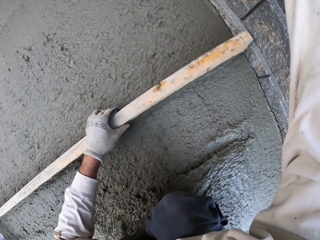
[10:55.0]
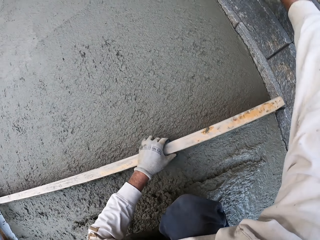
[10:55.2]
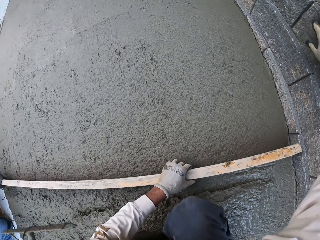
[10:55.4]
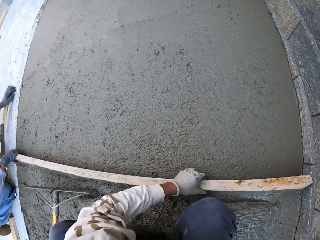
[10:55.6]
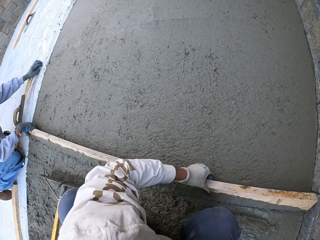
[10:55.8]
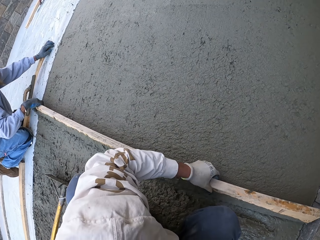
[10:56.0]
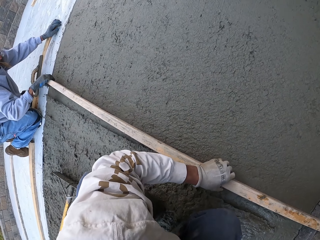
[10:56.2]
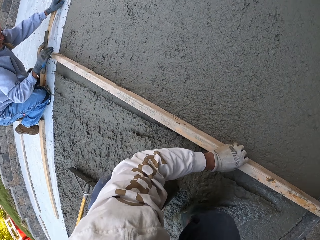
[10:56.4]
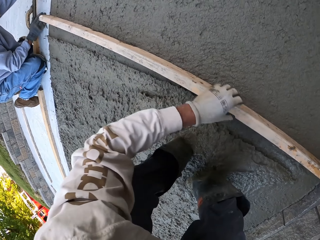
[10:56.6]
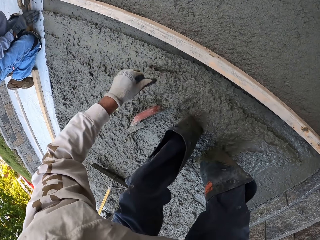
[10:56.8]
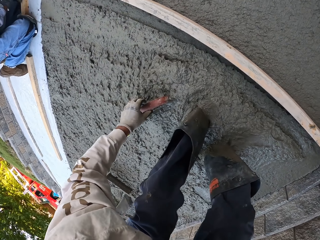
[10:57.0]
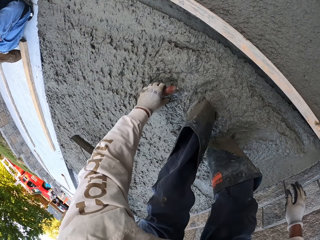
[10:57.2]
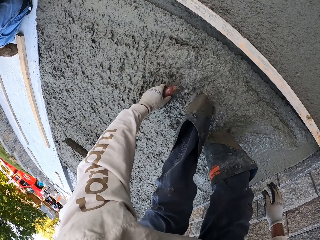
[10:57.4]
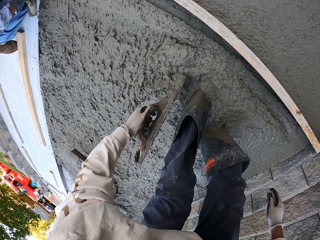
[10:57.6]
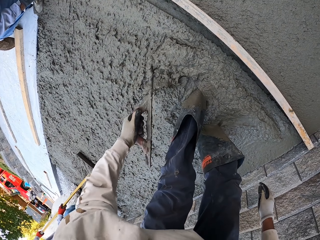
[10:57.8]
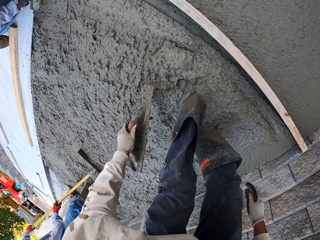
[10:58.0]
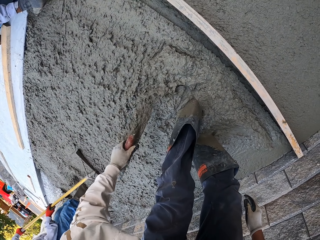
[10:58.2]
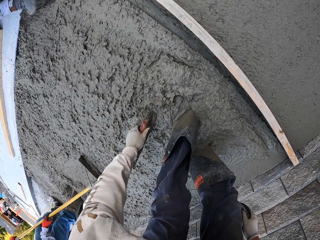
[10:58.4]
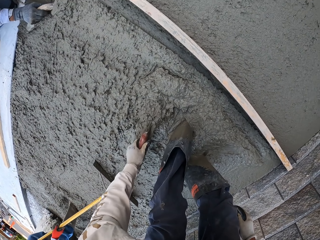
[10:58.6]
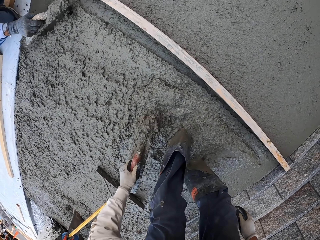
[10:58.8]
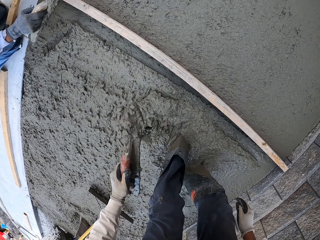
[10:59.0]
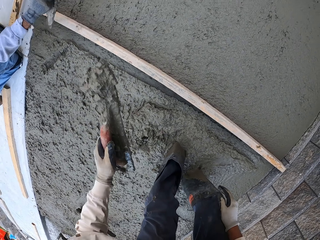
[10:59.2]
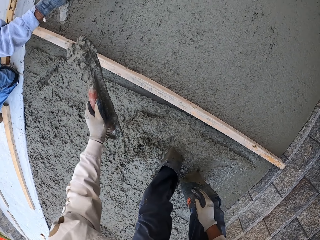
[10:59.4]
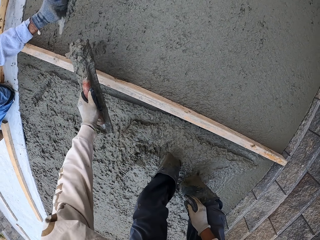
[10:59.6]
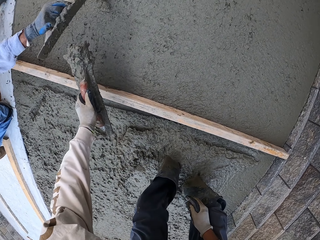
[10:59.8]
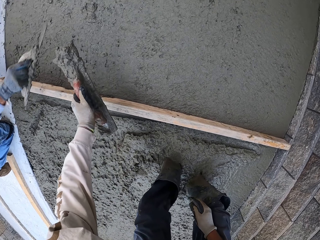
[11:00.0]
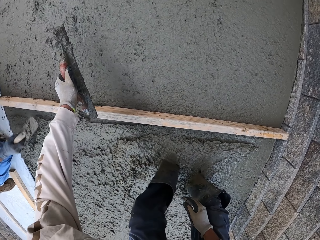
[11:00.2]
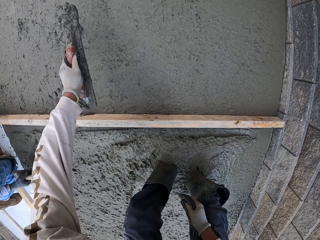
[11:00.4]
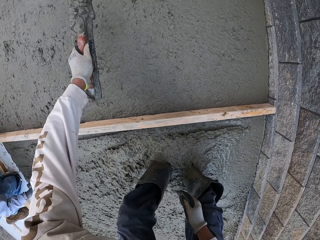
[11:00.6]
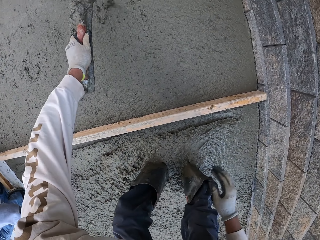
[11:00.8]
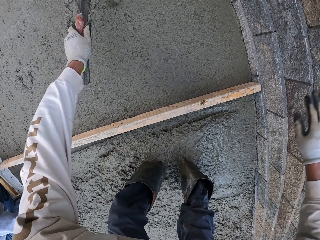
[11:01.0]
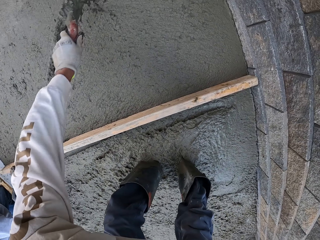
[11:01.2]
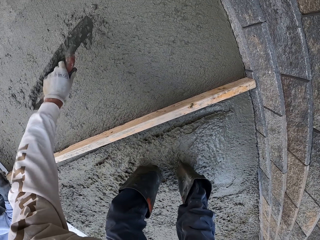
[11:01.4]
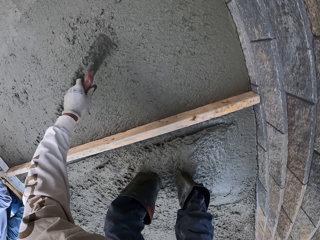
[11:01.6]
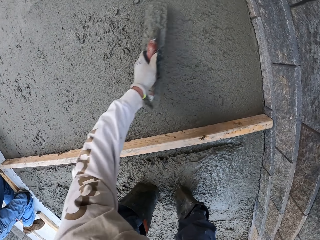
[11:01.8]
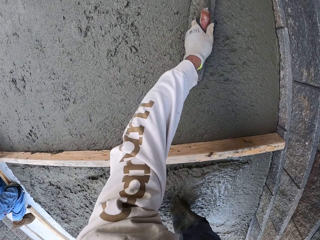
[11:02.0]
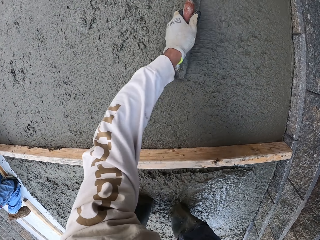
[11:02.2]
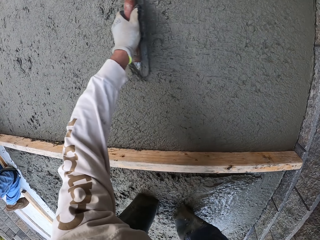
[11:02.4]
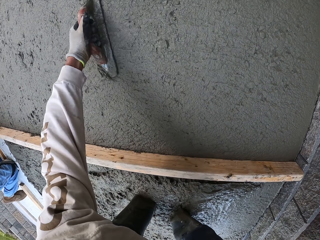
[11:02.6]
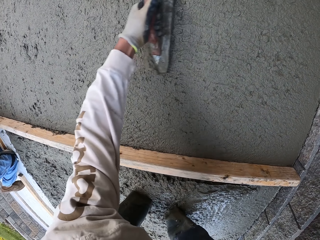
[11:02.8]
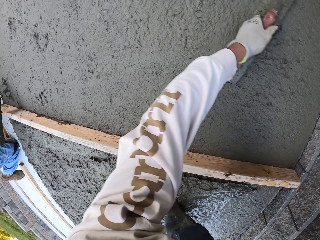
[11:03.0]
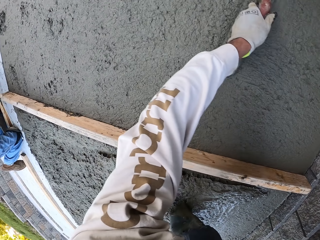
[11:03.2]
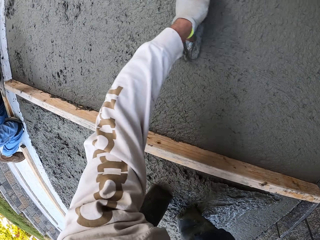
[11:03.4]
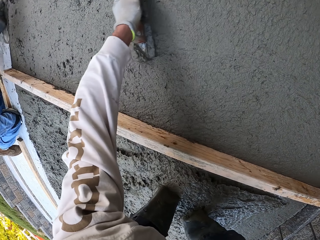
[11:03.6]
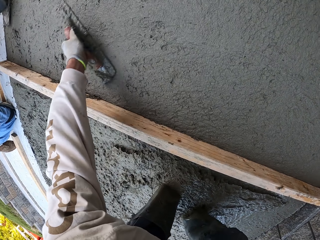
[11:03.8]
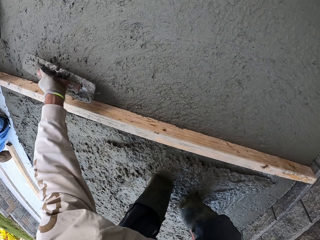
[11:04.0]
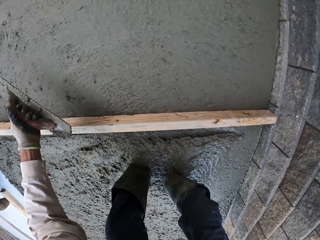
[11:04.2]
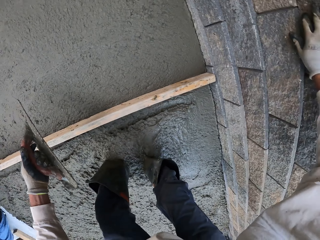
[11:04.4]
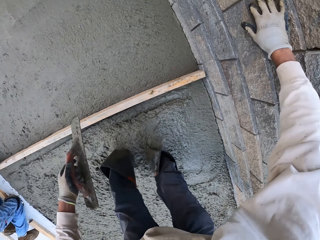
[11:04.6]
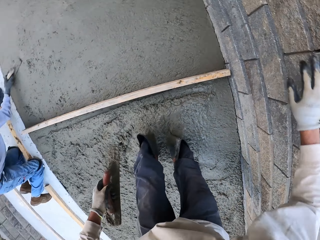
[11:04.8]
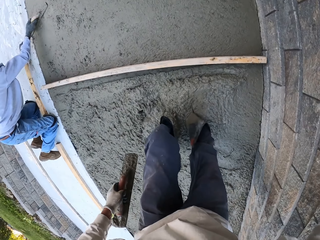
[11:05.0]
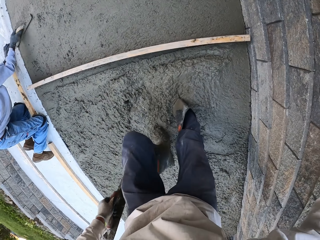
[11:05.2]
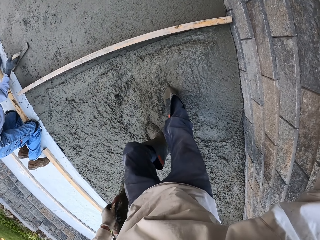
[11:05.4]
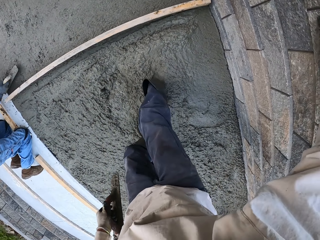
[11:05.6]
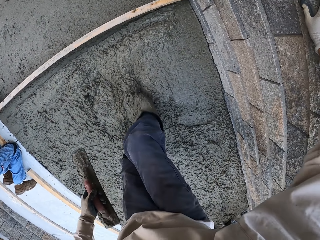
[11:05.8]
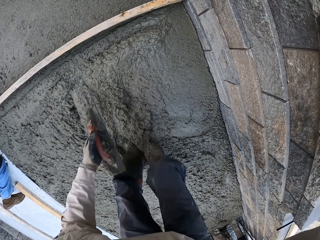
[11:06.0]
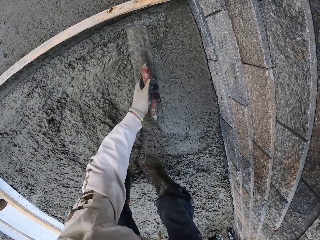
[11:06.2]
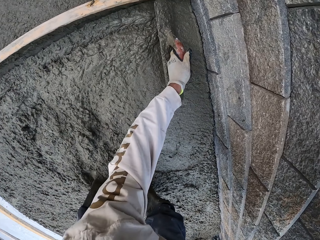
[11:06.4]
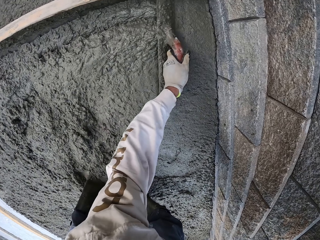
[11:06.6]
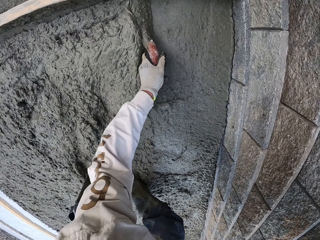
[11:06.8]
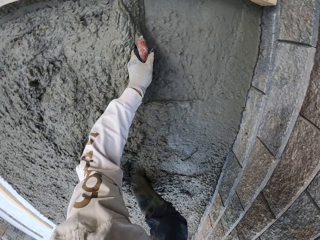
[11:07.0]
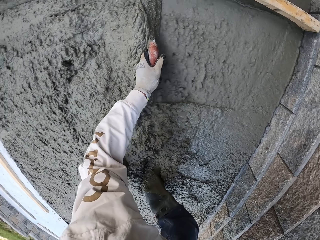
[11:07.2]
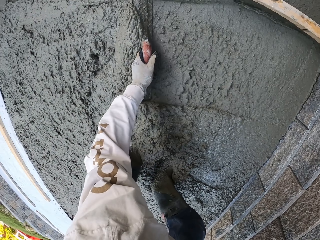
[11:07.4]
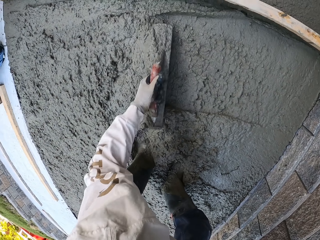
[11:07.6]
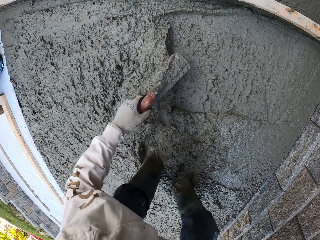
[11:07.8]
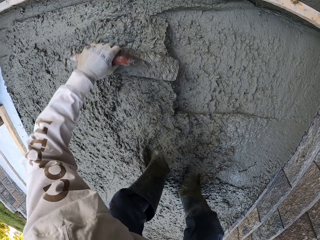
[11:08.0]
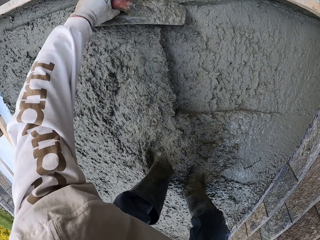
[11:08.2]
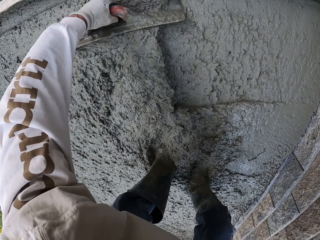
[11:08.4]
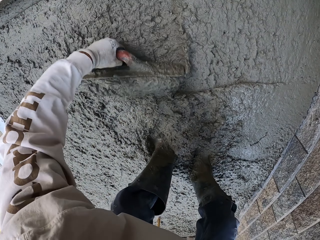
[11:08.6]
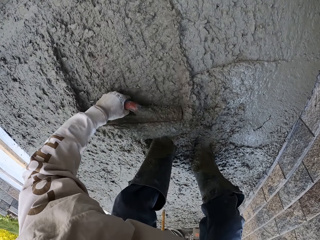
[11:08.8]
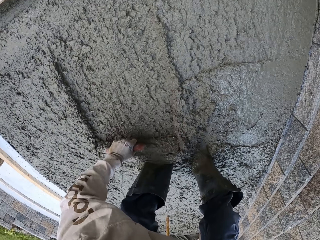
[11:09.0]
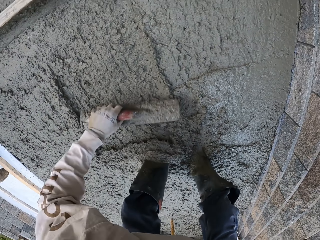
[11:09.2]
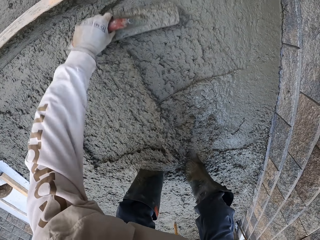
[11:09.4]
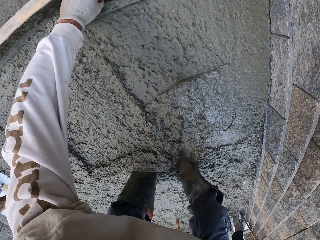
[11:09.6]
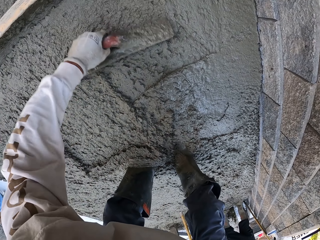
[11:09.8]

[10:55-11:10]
The camera wearer flattens the floor. The man flattens the floor. The camera wearer looks around. They pick up a masonry trowel or midget trowel. They scoop the concrete with the masonry trowel. The man scoops the concrete. Another man flattens the floor. The camera wearer throws the concrete on the other side. They put the concrete on the floor. The first man puts the concrete on the floor. The camera wearer levels the concrete with the masonry trowel. They step on the concrete. The first man flattens the floor. The camera wearer levels the concrete with the masonry trowel.

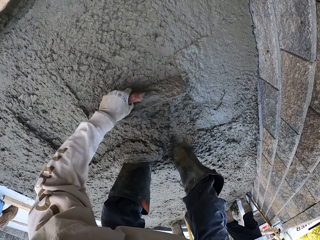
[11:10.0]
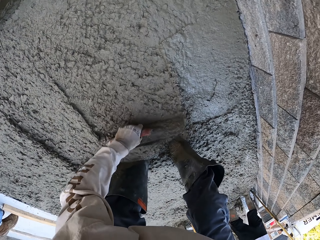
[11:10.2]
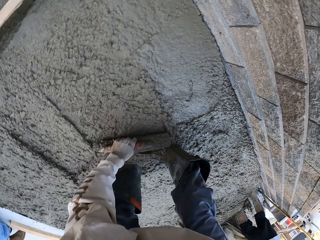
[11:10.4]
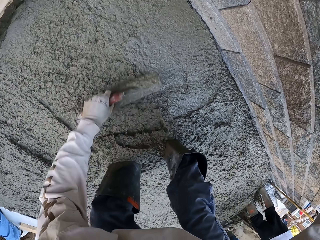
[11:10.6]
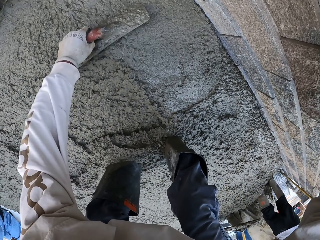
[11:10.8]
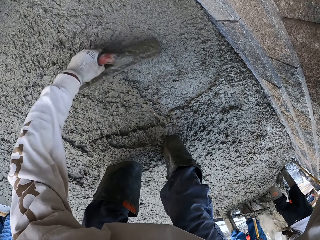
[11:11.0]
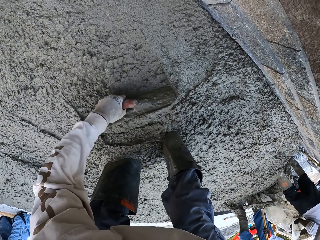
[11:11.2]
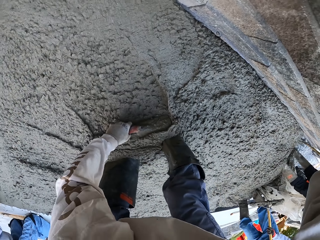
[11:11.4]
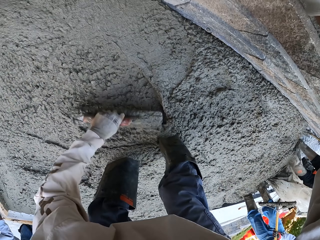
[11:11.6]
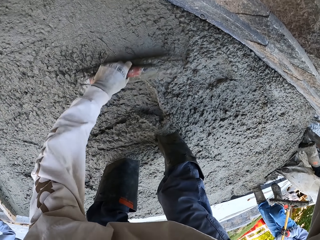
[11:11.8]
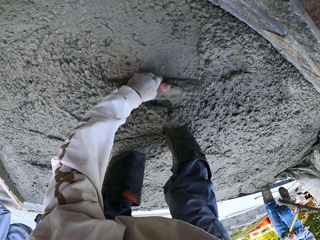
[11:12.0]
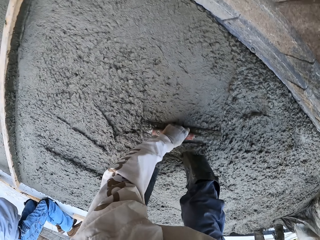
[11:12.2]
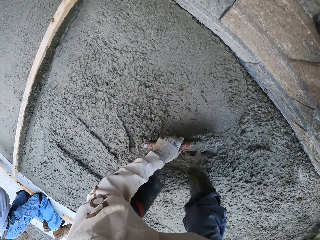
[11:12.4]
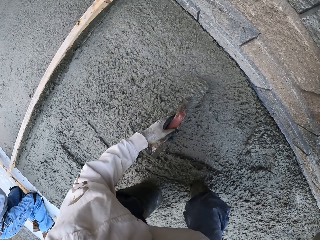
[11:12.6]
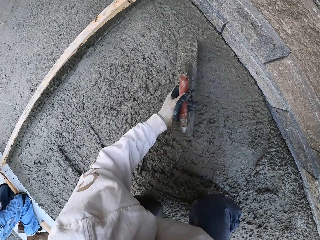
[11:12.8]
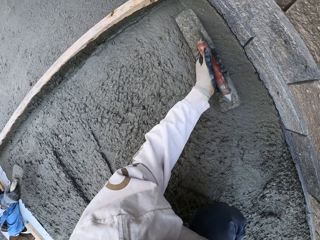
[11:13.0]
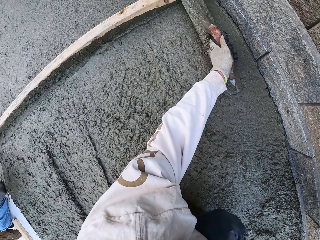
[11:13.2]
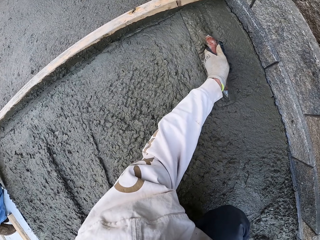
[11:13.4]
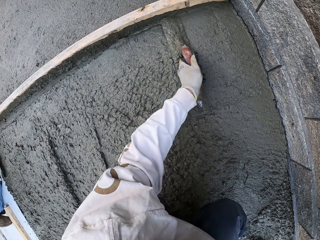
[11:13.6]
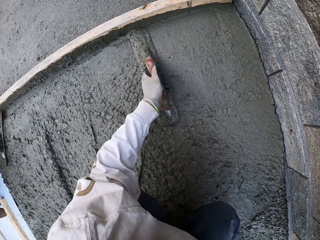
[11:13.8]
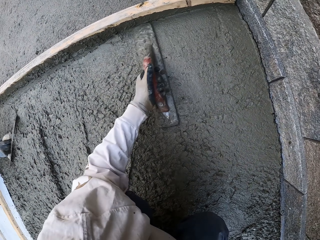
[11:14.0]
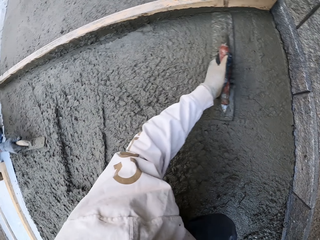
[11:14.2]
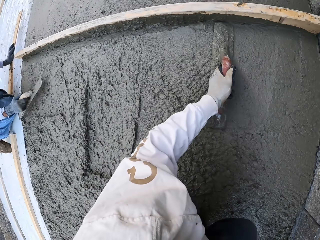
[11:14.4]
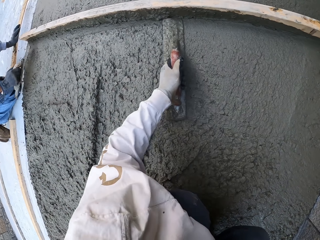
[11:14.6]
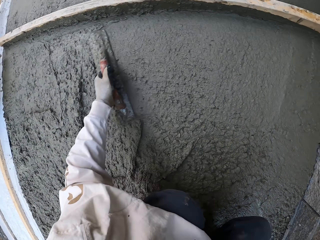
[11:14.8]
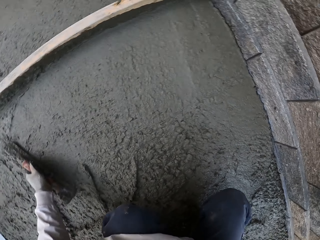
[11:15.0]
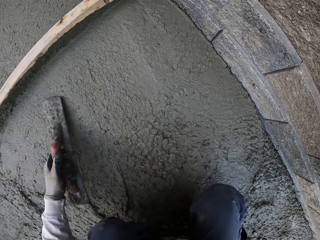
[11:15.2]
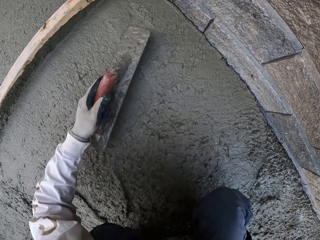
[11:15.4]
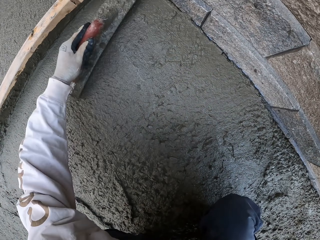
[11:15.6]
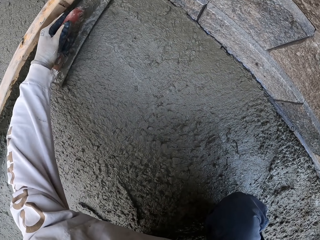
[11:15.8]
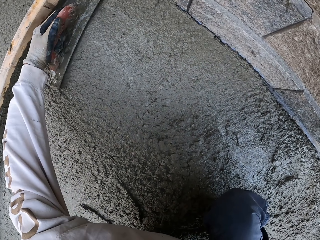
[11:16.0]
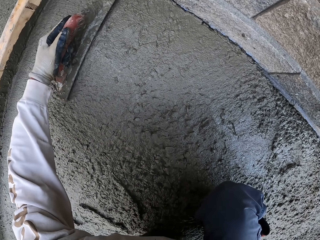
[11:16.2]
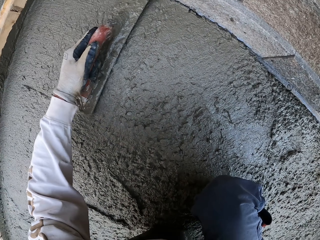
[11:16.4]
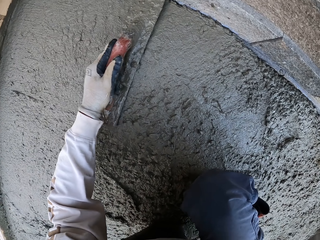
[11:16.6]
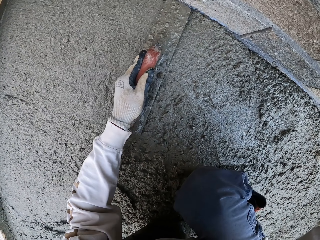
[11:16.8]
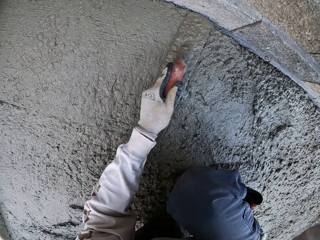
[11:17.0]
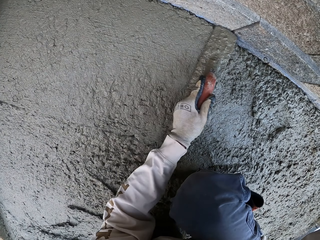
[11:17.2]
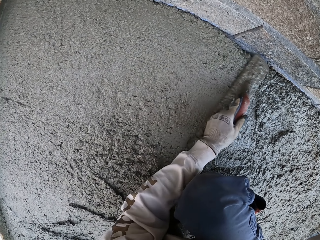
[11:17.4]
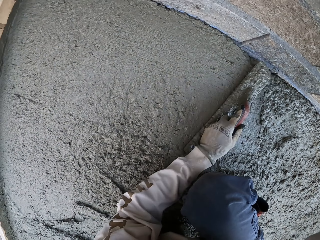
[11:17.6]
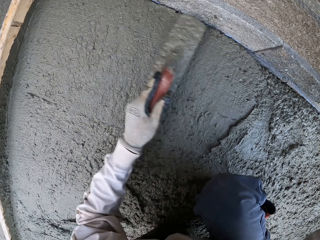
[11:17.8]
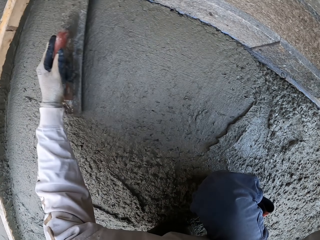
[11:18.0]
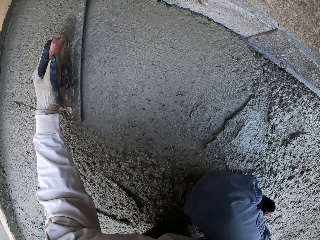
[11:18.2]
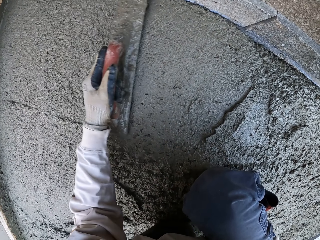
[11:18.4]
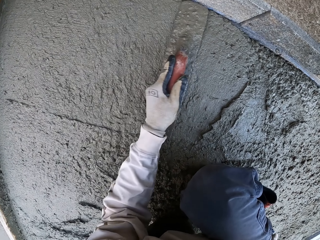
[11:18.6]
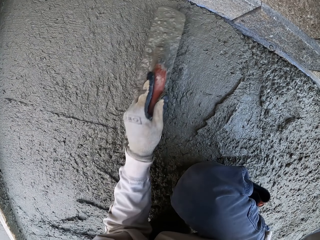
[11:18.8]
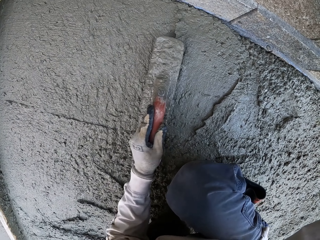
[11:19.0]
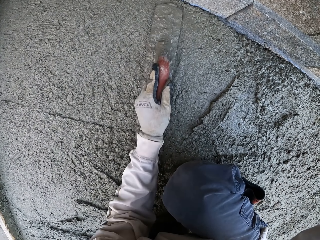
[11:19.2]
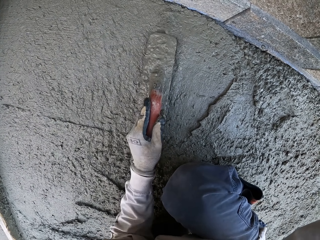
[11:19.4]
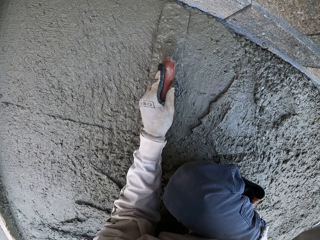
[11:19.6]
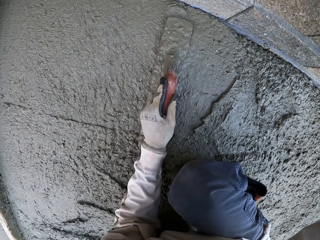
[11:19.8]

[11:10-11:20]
The camera wearer flattens the floor. The man flattens the floor.
